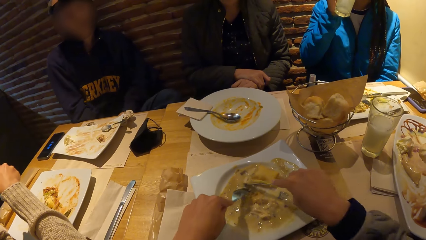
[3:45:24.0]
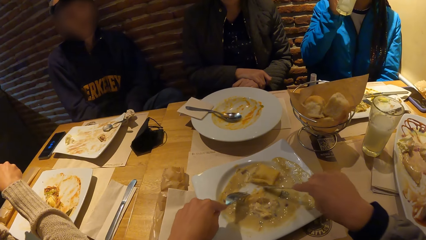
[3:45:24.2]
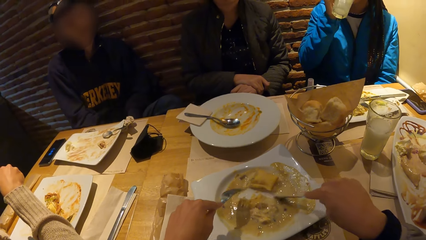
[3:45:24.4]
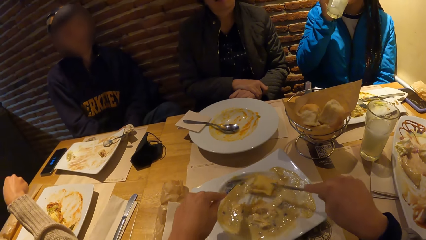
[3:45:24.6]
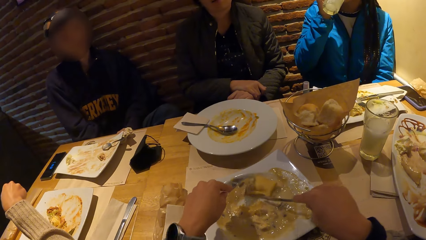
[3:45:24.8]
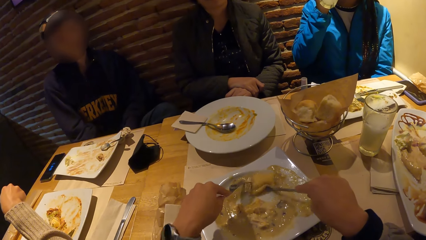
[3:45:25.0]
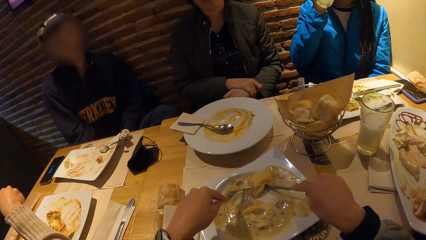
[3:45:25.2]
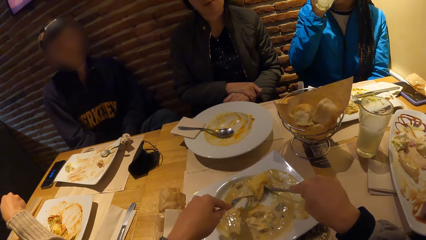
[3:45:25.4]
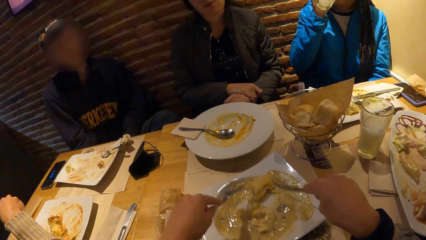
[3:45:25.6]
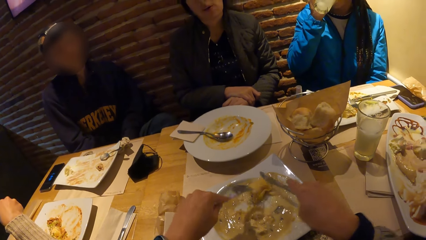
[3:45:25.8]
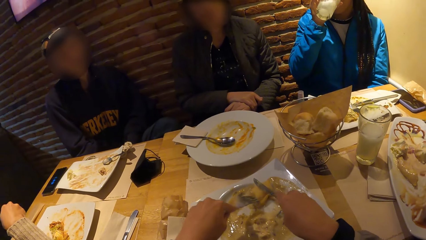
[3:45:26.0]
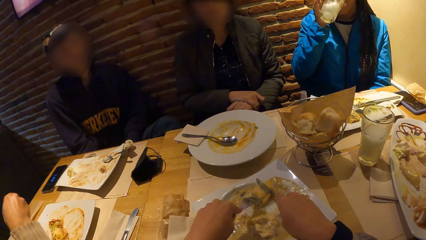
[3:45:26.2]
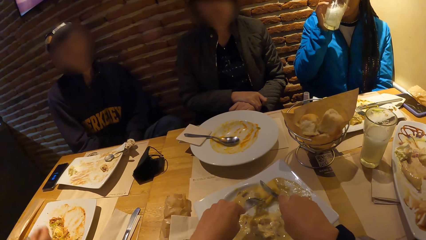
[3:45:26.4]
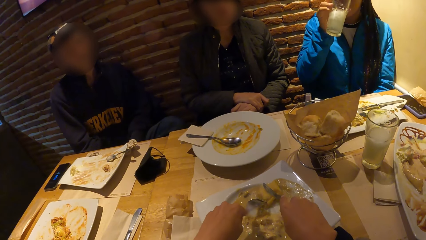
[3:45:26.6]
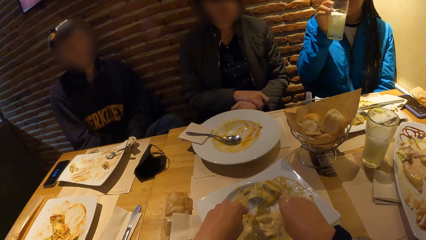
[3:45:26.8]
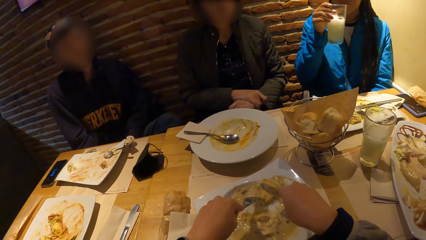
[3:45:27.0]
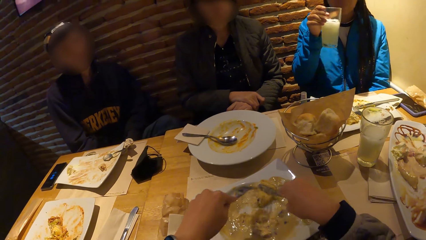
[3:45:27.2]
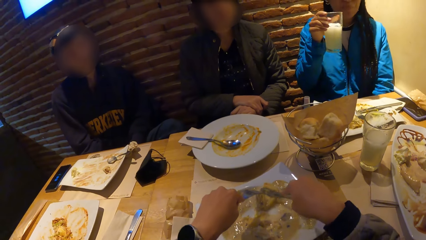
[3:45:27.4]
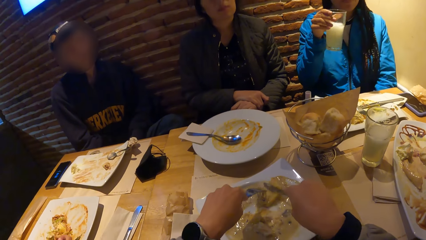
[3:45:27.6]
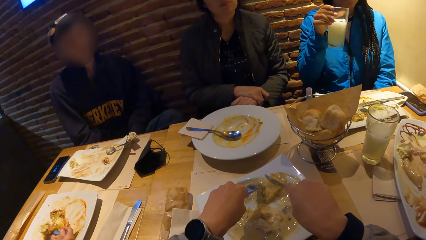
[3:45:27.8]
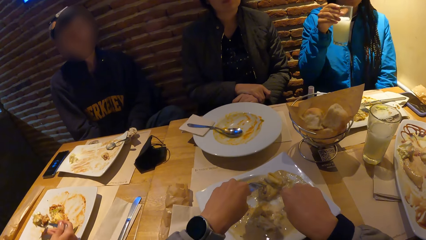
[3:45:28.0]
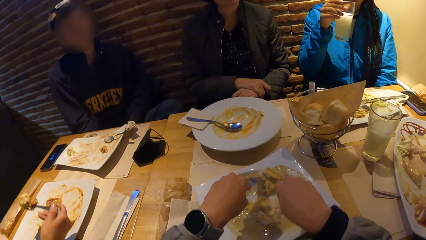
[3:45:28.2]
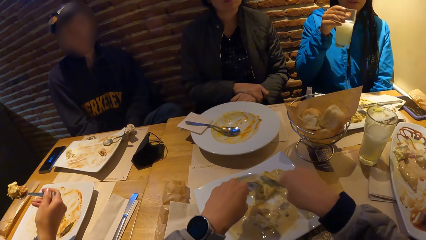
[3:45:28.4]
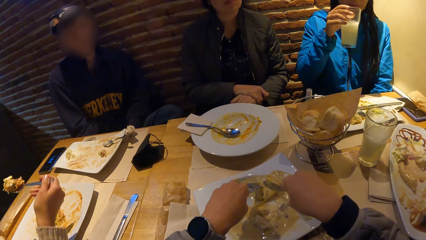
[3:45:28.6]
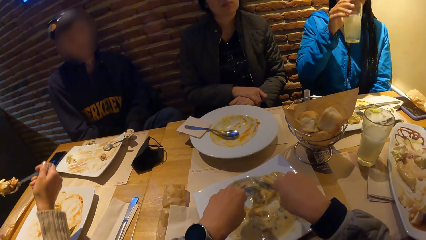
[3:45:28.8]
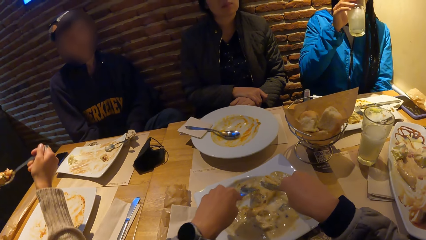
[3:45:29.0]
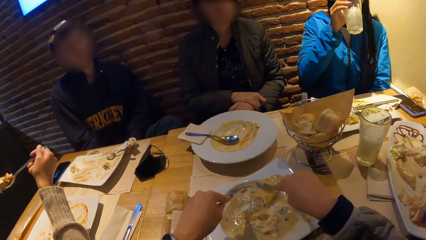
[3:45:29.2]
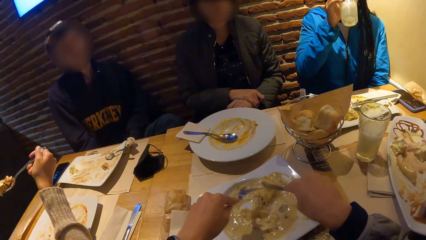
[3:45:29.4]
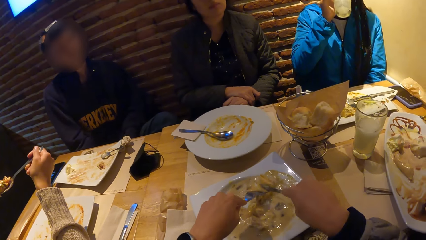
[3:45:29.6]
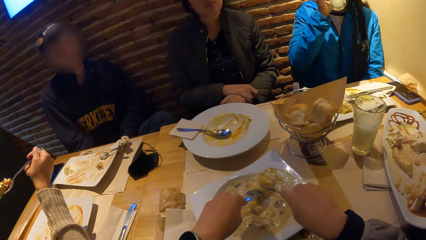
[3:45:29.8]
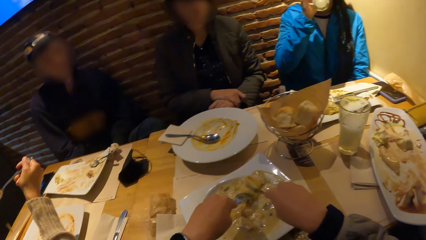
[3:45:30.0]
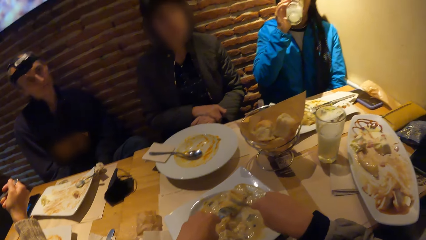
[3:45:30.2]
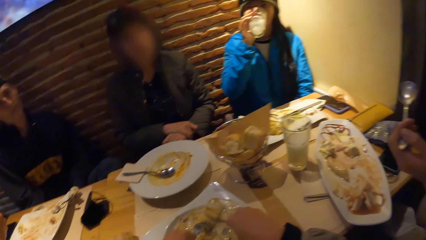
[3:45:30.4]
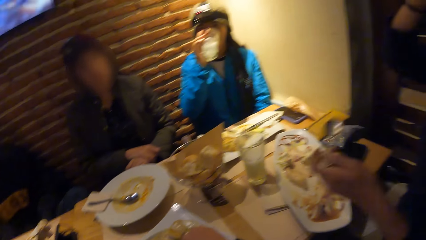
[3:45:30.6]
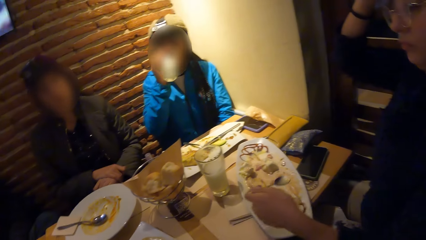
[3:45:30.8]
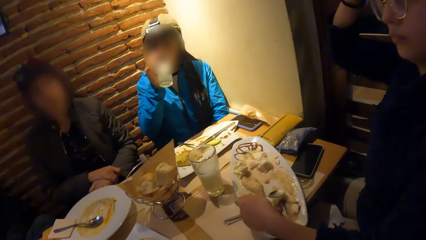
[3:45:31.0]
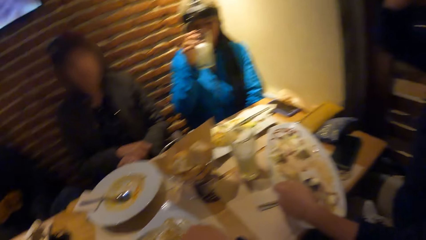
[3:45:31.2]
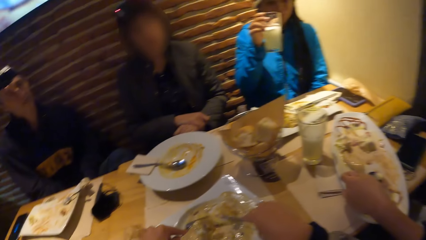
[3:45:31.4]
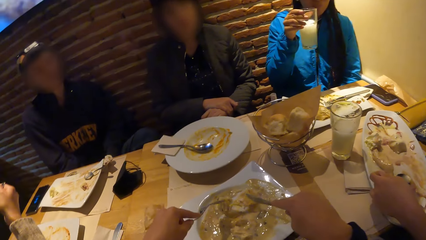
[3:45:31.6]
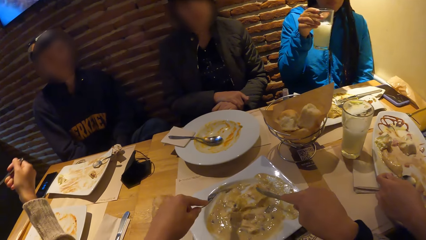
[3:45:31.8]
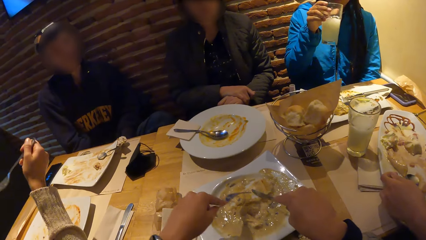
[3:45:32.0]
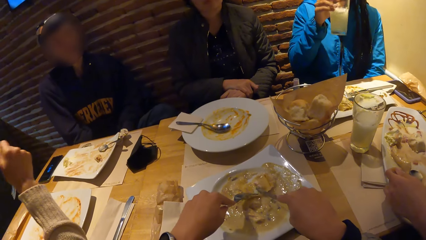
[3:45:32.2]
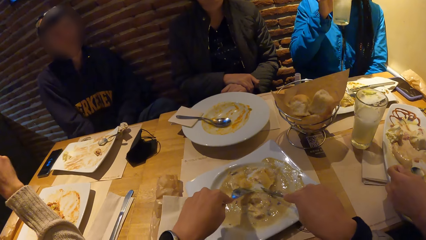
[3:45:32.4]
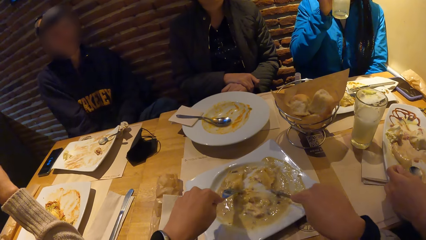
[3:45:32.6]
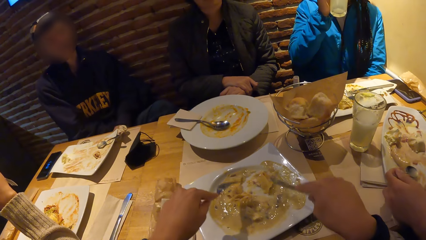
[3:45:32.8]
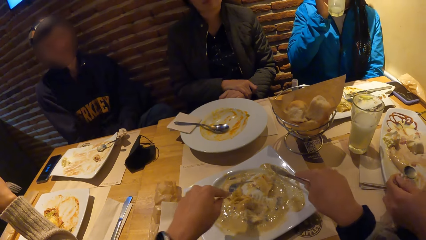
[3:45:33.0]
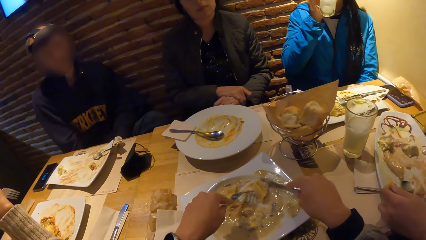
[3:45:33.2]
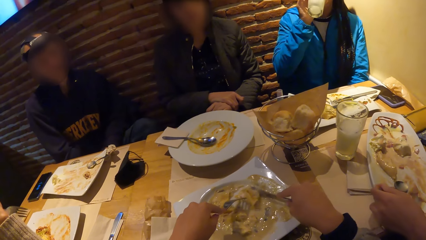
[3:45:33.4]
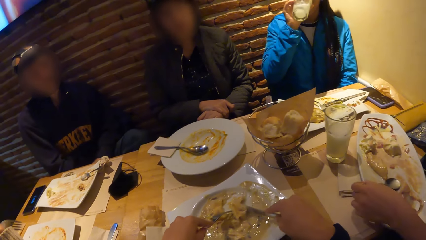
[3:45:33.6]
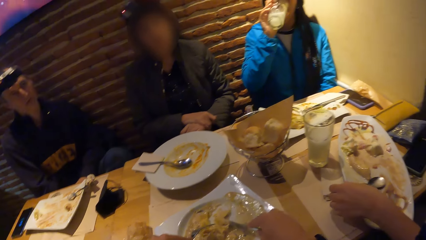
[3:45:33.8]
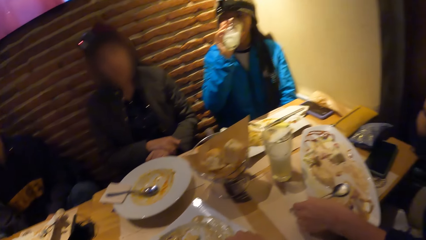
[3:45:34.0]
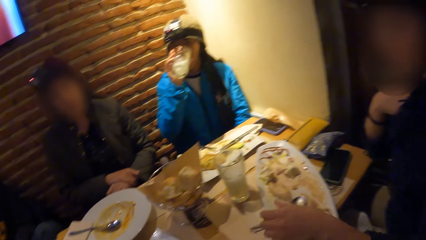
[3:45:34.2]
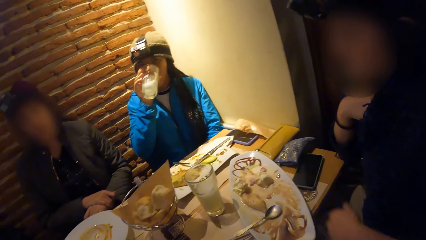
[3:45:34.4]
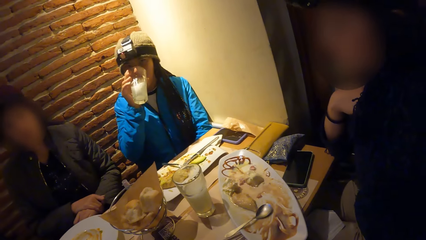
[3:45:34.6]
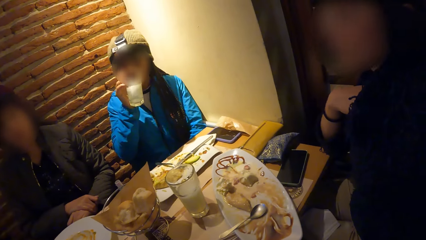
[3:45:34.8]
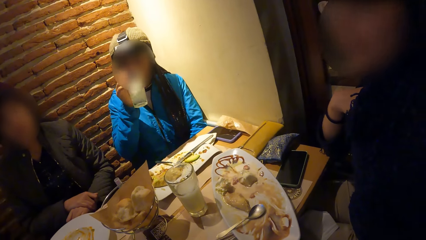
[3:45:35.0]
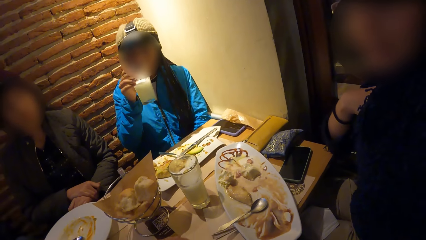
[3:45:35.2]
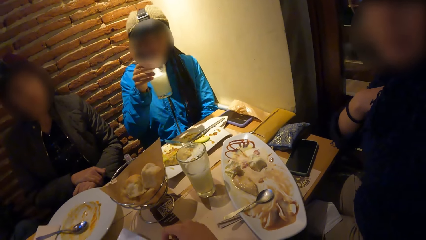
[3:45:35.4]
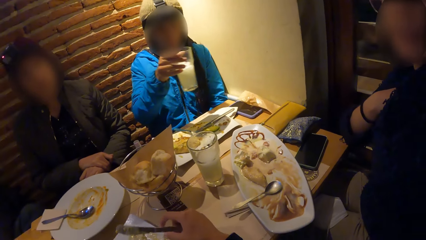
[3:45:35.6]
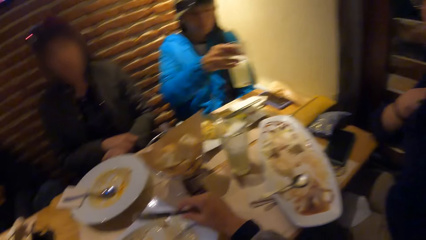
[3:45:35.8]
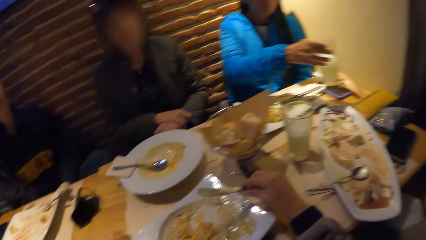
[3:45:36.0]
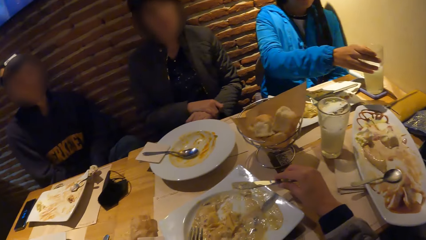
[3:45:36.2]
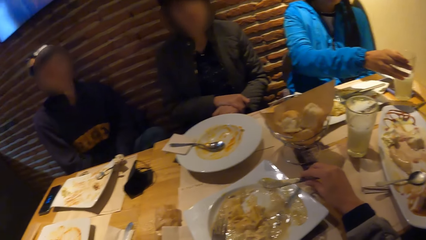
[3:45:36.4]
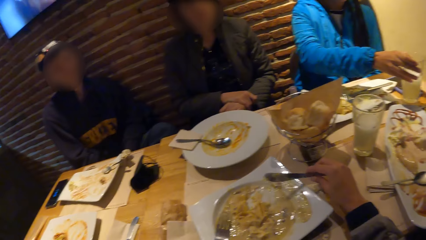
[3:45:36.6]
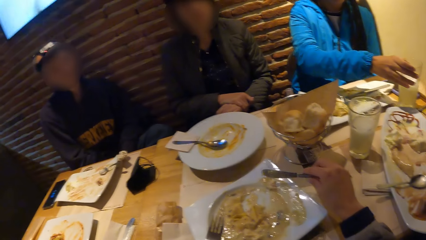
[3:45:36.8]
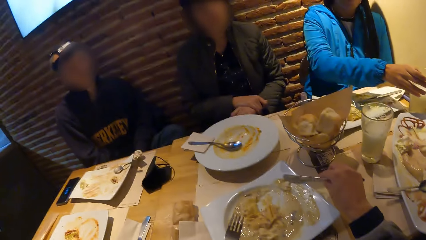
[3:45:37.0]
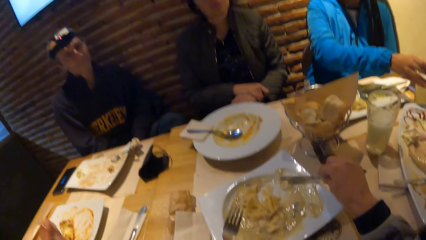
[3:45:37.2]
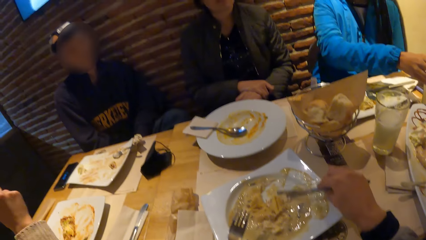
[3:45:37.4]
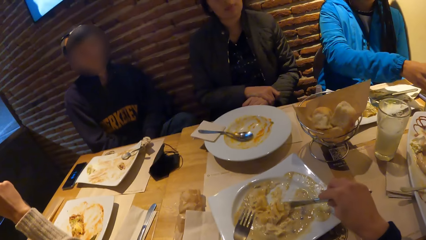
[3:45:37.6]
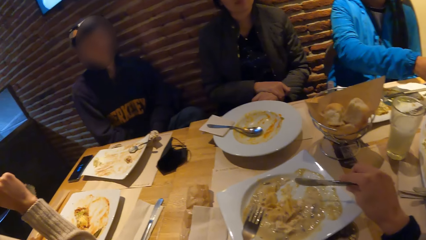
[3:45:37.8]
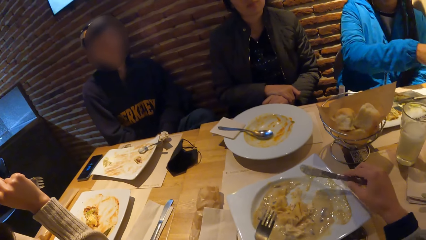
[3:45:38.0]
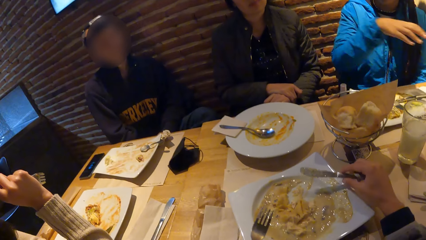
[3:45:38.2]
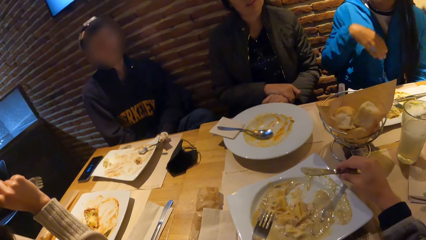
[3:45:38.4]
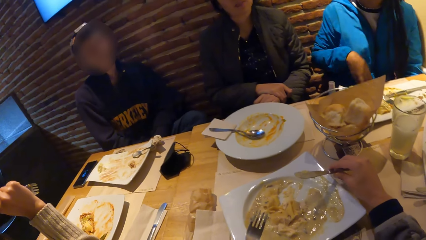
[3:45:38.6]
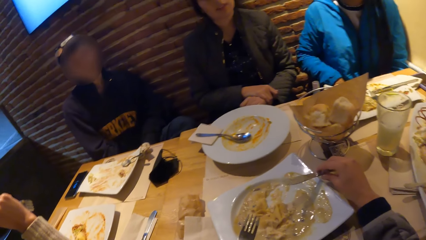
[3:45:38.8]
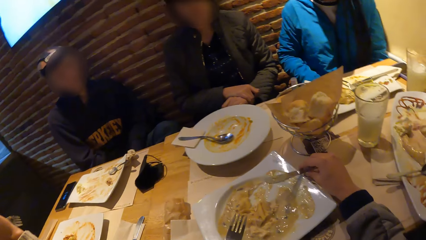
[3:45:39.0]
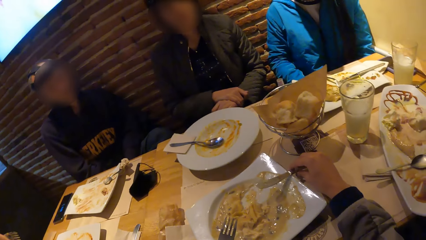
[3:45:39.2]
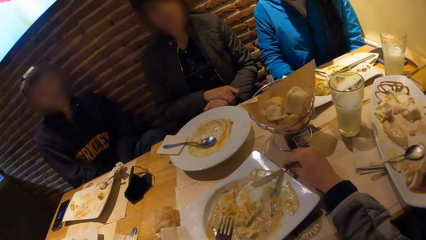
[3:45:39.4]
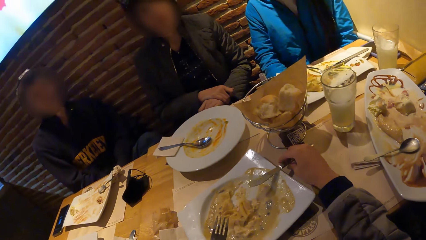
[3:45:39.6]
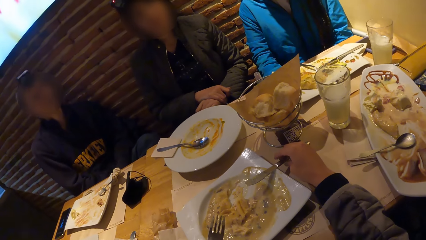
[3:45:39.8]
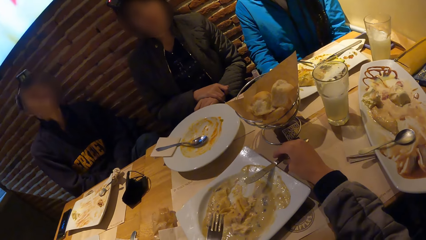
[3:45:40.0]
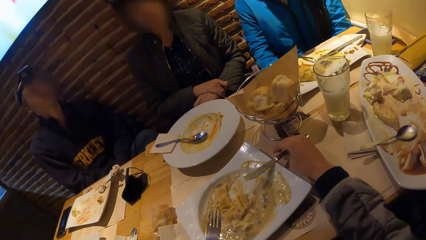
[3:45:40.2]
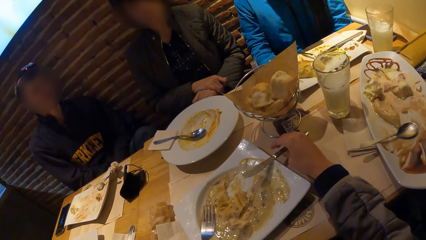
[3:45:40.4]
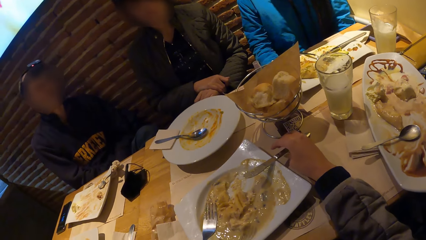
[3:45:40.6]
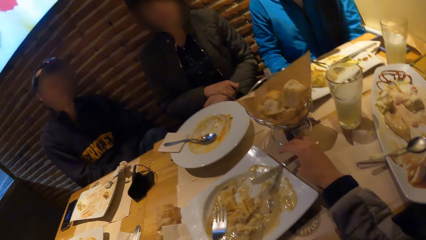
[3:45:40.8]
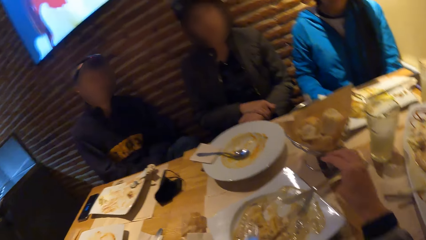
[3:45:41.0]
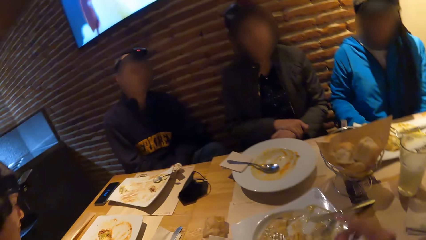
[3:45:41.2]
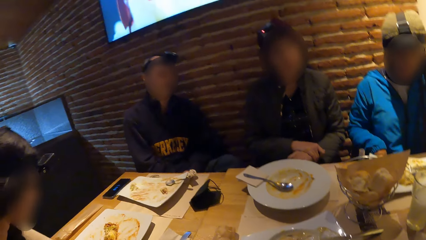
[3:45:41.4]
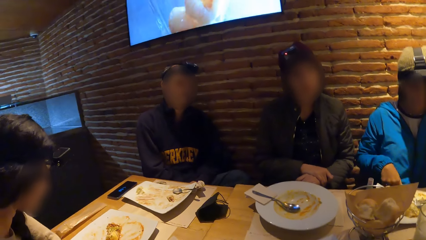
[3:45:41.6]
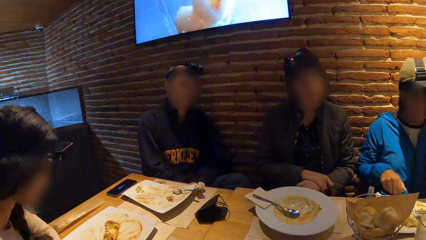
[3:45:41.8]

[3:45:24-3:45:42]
The camera wearer cuts the pasta in the plate. He looks around. He looks at the plate. He looks around. He looks at the plate. He drops the knife on the plate with his right hand.
